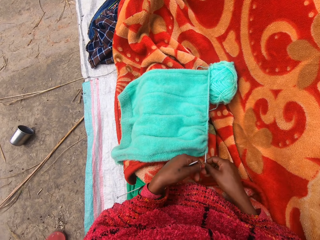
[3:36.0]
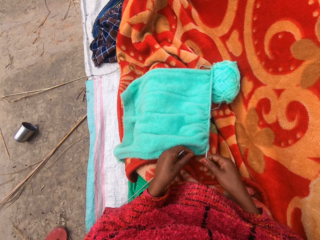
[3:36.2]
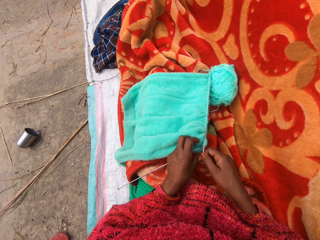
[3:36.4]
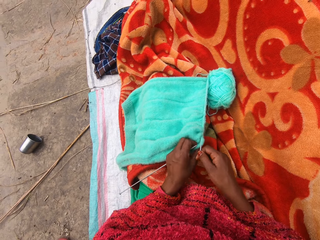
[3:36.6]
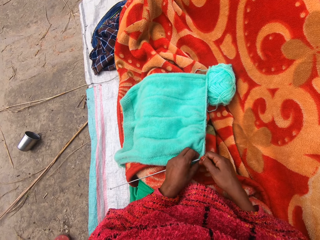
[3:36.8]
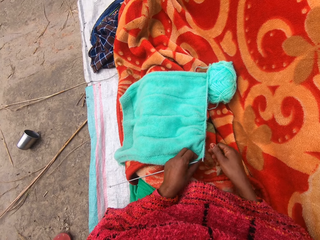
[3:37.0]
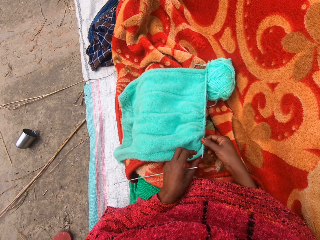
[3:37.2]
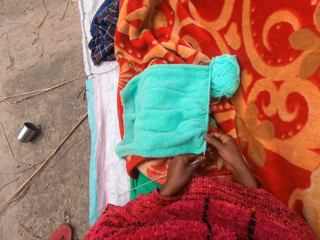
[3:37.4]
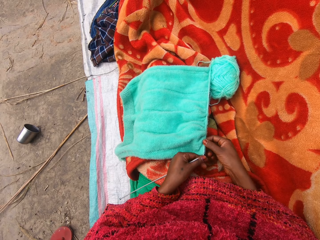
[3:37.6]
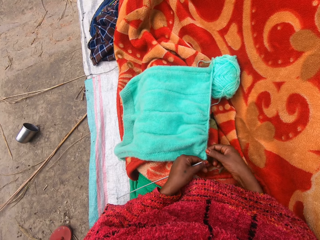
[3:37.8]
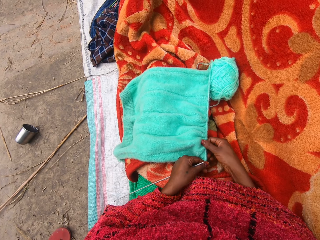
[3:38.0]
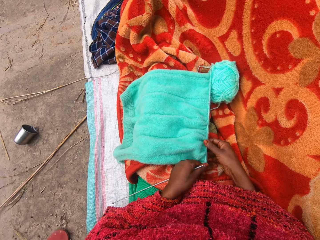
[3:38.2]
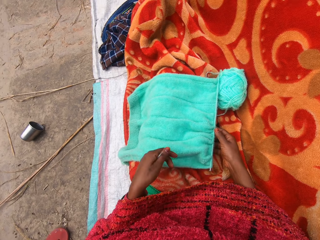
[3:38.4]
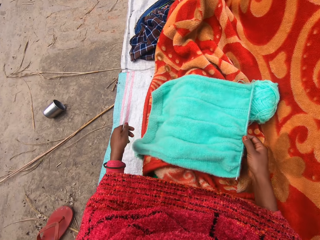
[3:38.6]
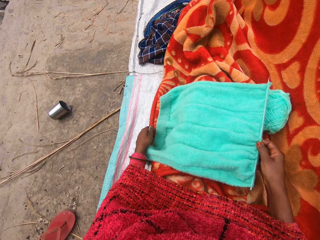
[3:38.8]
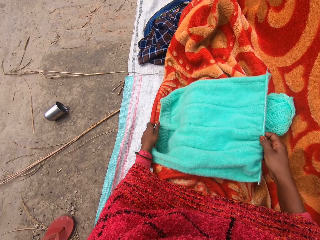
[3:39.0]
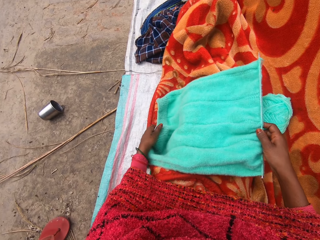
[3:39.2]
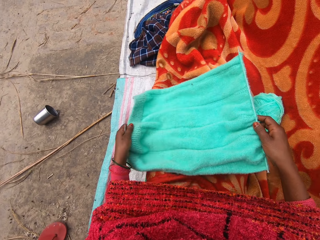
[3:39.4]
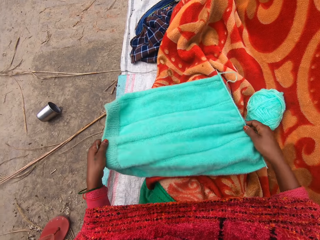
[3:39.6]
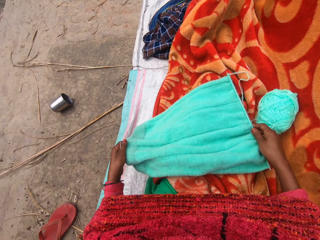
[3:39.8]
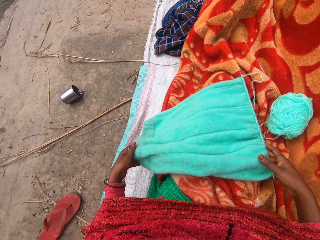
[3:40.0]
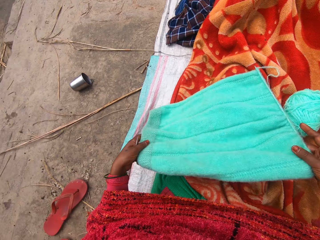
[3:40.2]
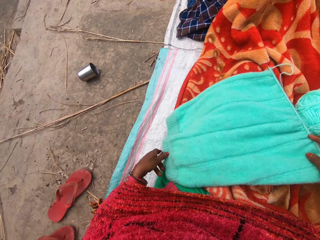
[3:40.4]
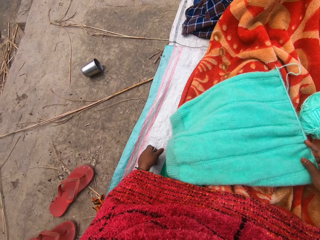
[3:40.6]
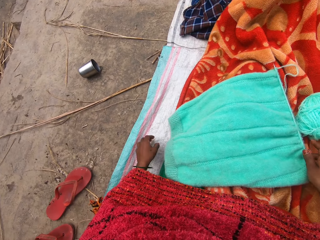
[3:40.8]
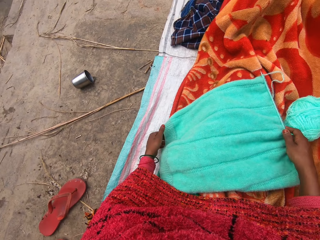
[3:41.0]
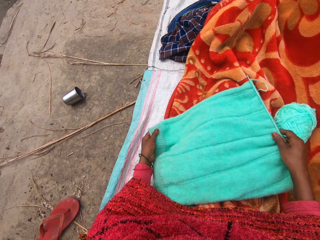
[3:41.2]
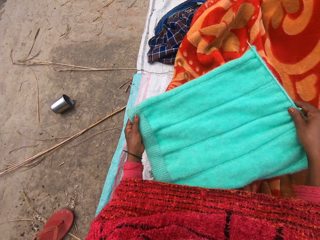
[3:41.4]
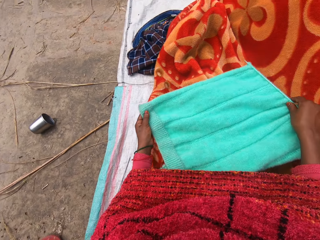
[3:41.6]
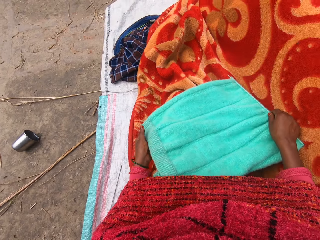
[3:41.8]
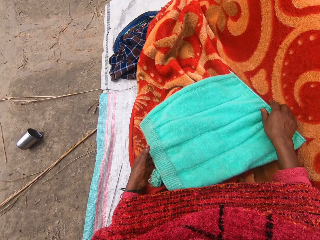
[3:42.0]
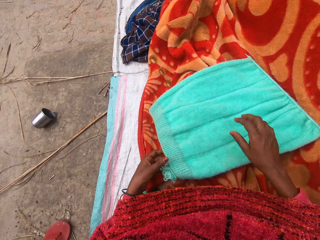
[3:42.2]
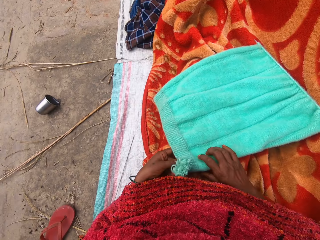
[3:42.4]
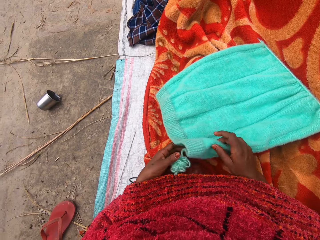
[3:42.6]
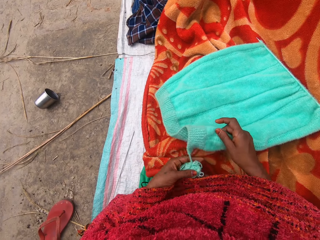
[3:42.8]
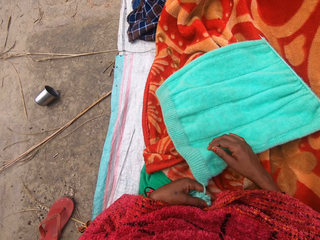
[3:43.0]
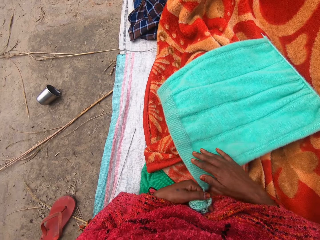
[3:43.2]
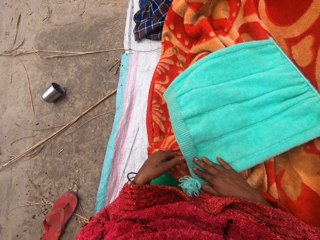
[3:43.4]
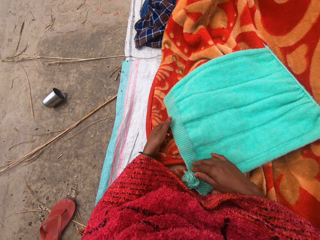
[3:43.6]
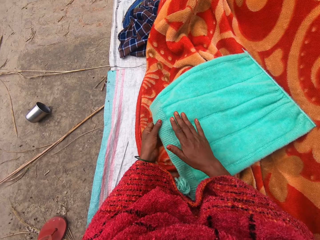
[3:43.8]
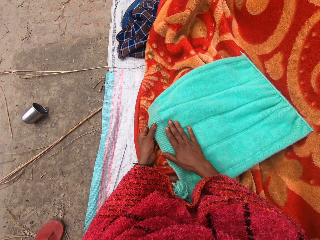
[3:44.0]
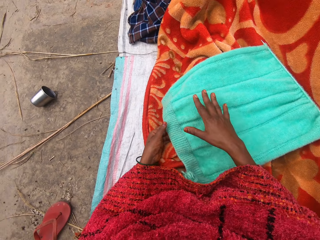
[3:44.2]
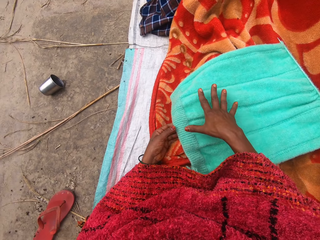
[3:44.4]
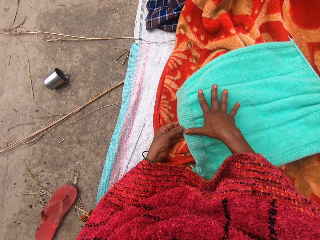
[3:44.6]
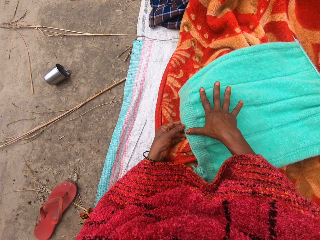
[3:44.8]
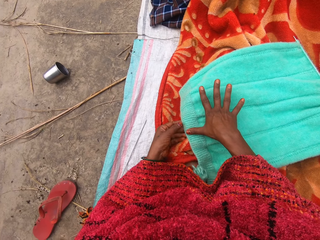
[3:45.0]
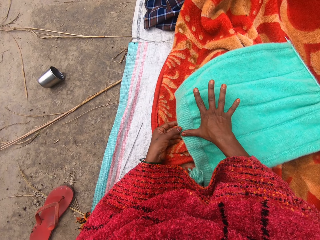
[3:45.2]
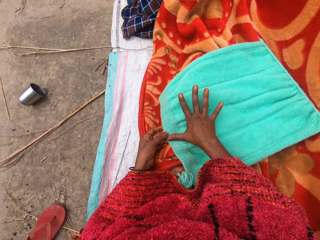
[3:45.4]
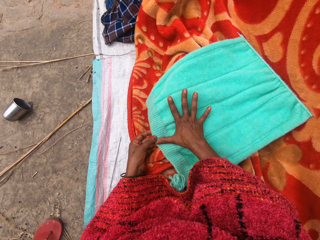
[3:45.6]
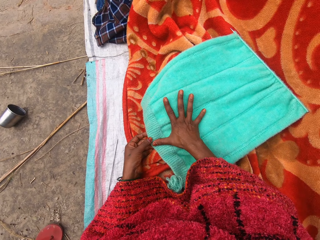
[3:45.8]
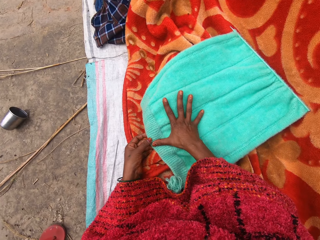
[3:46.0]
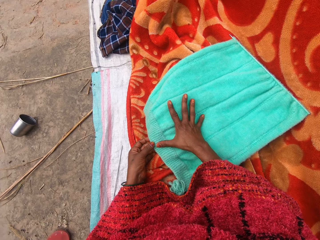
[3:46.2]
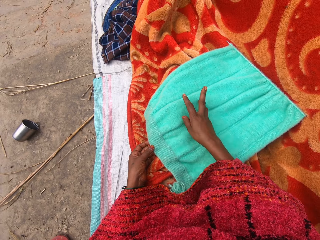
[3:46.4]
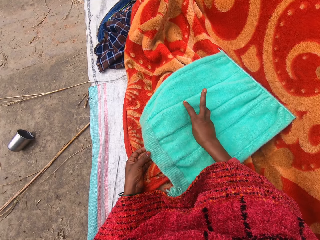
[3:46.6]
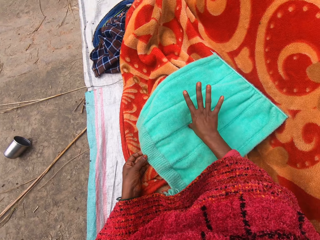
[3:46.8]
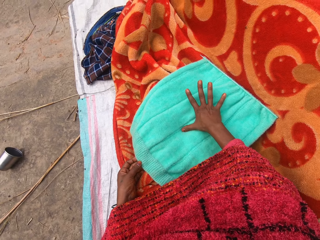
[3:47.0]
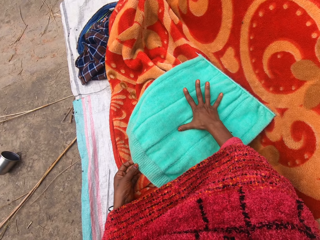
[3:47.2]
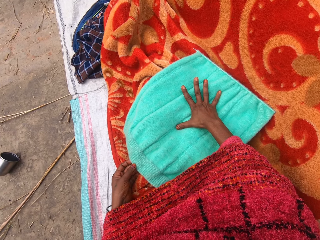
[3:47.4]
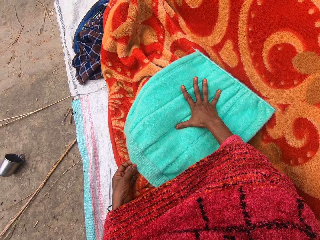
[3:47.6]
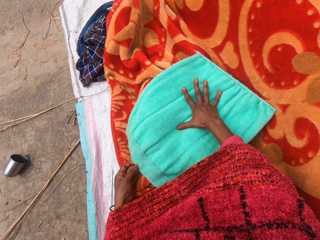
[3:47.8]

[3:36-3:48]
The camera wearer holds the knitting needle with her hand. She pulls on the knitted yarn or towel with her left hand. She moves her right hand forward. She holds the knitted yarn with her right hand. She holds the knitting needle with her hand. She pulls on the knitted yarn with her right hand. She moves her hand forward. She lifts up a part of the knitted yarn. She holds the knitted yarn with both her hands. She lifts up the knitted yarn. She adjusts the towel on her lap. She places the knitted yarn on her thighs. She lifts up a part of the knitted yarn. She places the knitted yarn on her thighs. She moves her hands forward. She lifts up the knitted yarn. She places the knitted yarn on her thighs. She moves her hands towards her. She lifts up a part of the knitted yarn. She places her hand on the knitted yarn. She moves her right hand forward. She moves her right hand forward again. She measures the knitted yarn with her hand.

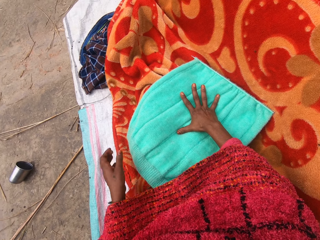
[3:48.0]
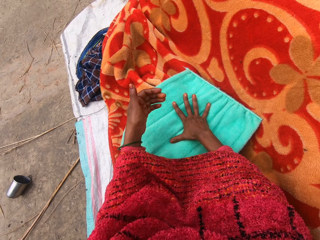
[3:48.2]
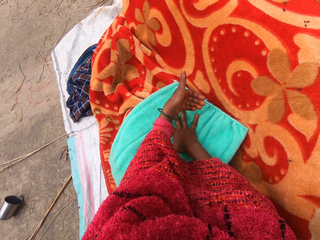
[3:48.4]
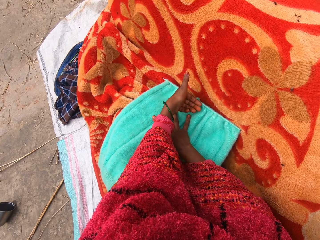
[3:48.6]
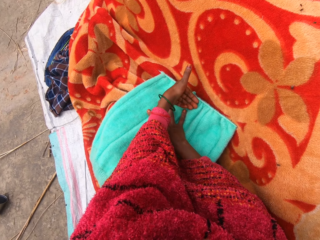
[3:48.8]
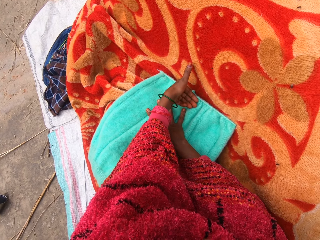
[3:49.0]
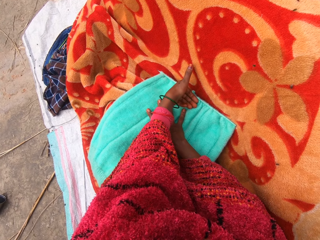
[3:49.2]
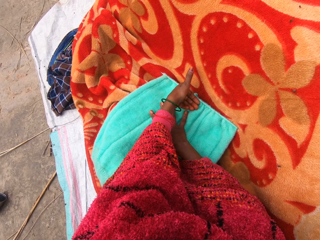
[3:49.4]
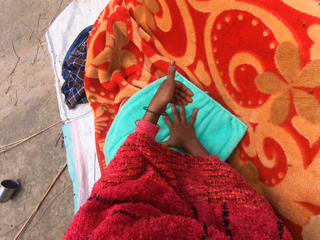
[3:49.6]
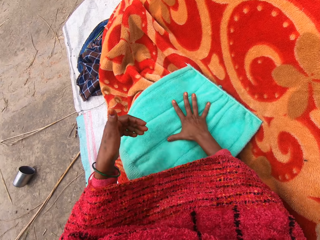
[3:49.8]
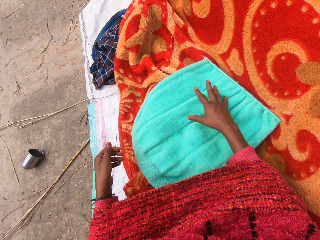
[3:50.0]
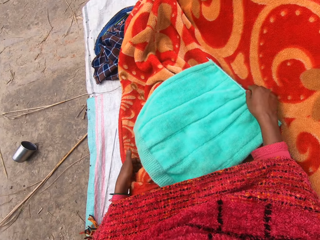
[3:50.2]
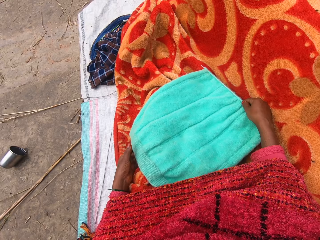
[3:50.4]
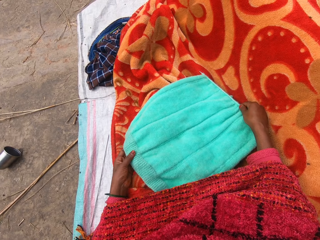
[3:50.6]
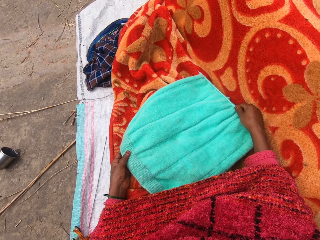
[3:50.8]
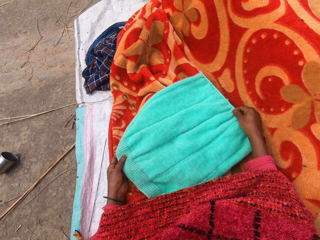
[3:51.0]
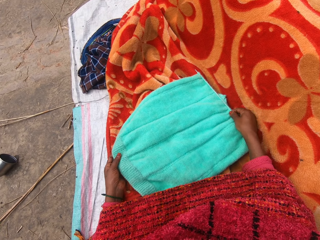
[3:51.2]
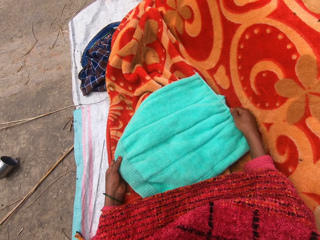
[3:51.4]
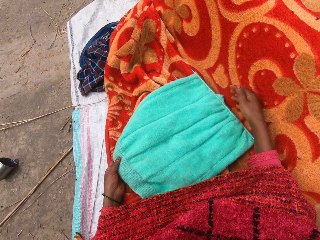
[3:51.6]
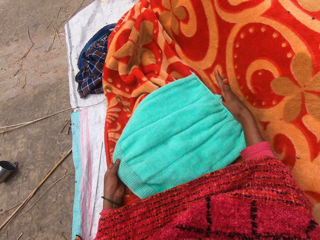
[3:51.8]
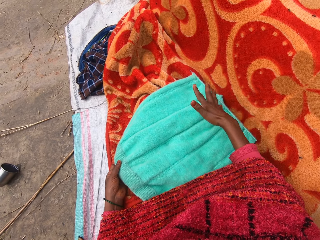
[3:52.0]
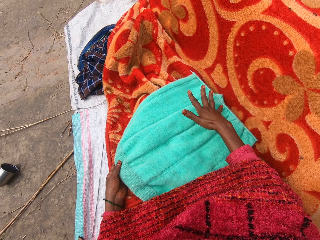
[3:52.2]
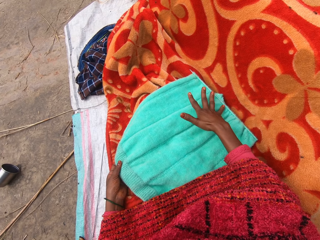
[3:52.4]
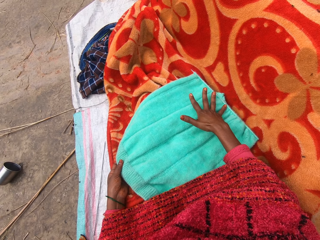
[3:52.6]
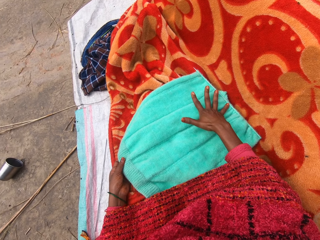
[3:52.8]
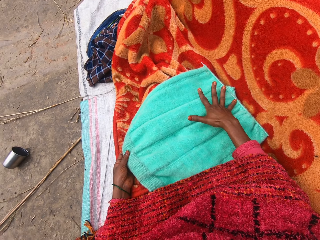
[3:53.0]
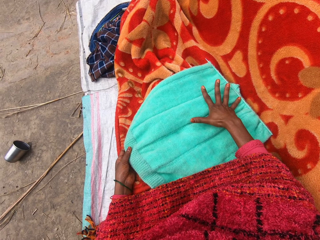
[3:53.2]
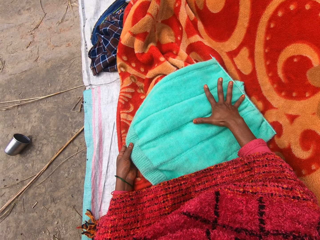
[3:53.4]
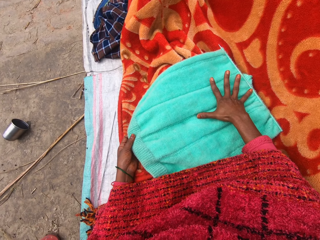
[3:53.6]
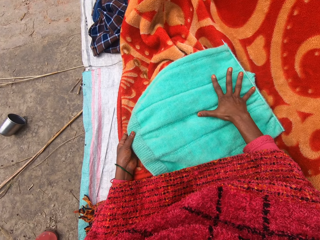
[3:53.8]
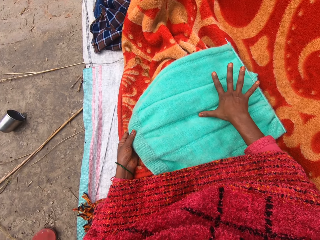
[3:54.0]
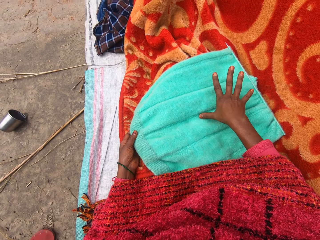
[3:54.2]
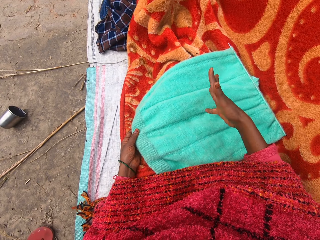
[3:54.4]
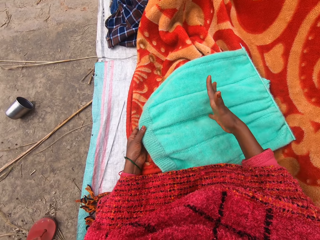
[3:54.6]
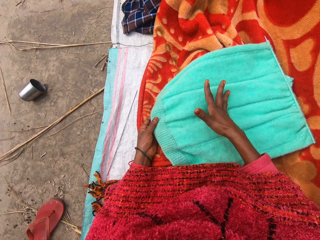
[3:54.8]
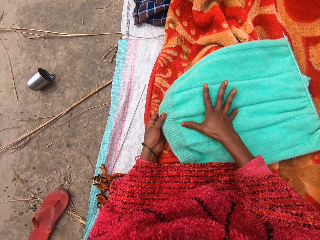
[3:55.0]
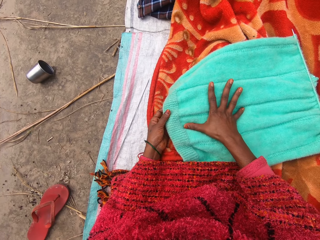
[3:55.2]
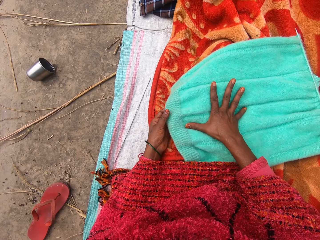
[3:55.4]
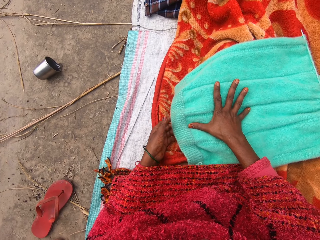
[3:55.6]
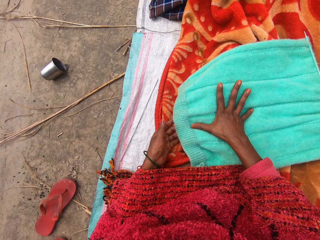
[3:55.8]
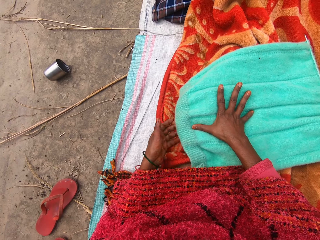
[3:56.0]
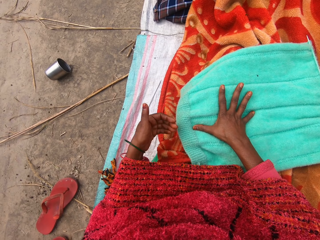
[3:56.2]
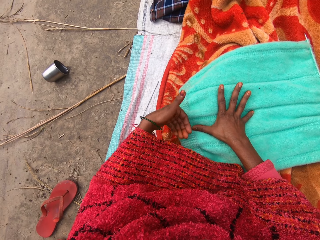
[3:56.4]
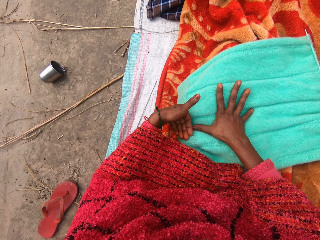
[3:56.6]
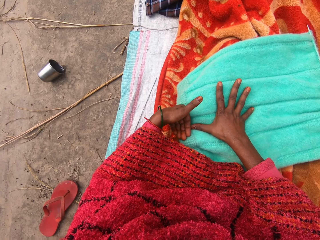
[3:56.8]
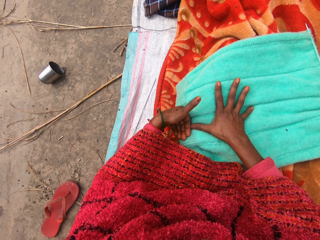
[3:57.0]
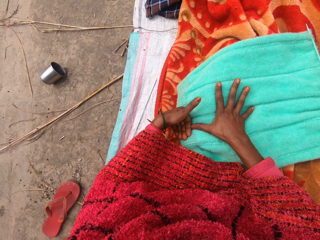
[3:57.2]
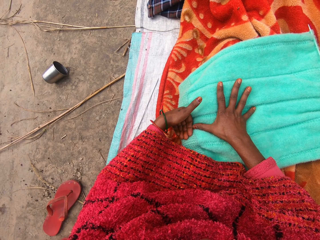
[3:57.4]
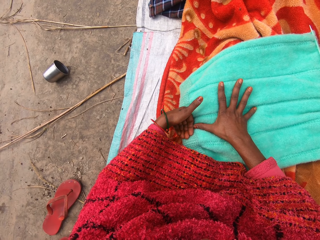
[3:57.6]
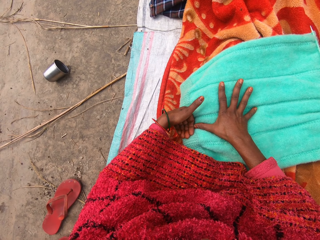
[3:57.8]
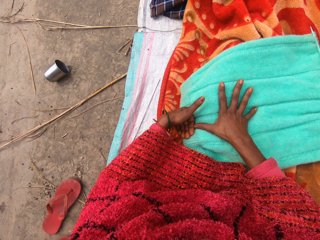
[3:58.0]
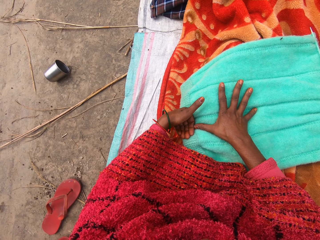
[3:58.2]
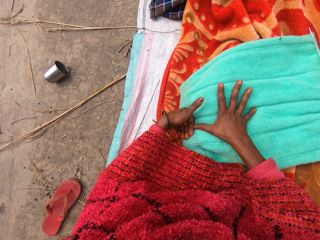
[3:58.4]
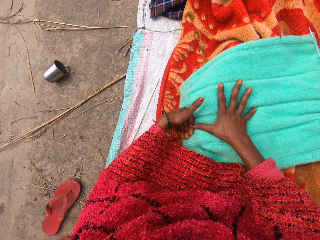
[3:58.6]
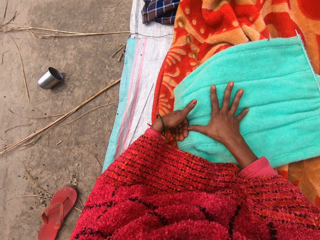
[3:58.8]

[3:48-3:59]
The camera wearer moves her left hand forward. She moves her left hand towards her. She holds the knitted yarn or towel with both her hands. She stretches the towel with both hands. She adjusts the position of the knitted yarn. She measures the knitted yarn with her hand. She places her hand on the knitted yarn. She stares at the knitted yarn.
